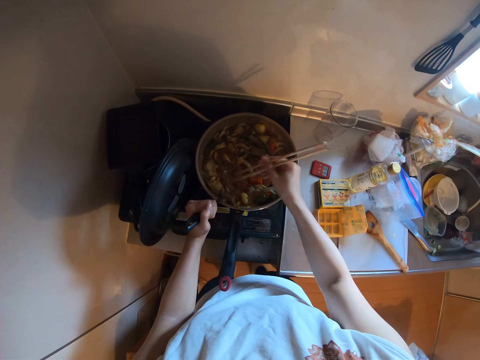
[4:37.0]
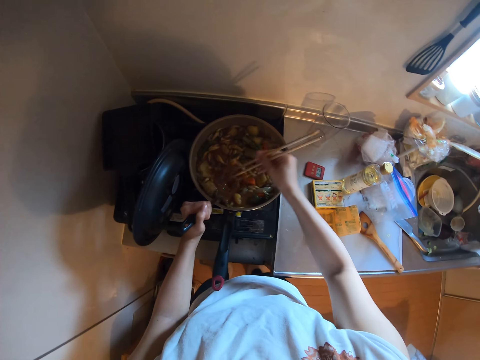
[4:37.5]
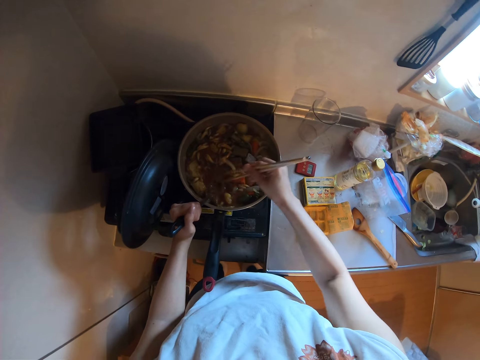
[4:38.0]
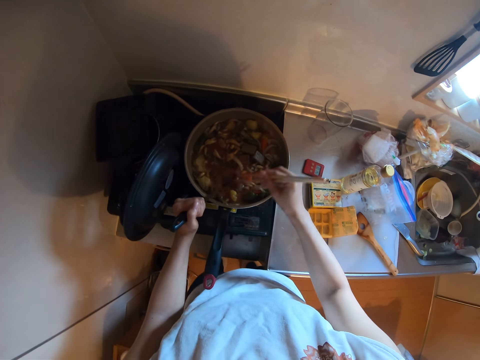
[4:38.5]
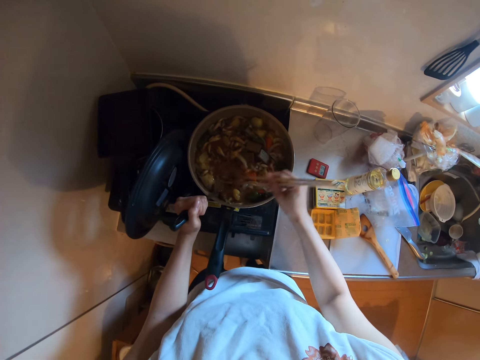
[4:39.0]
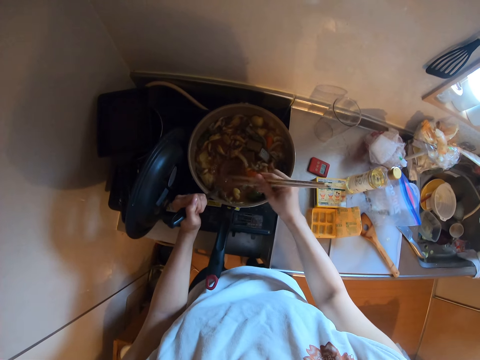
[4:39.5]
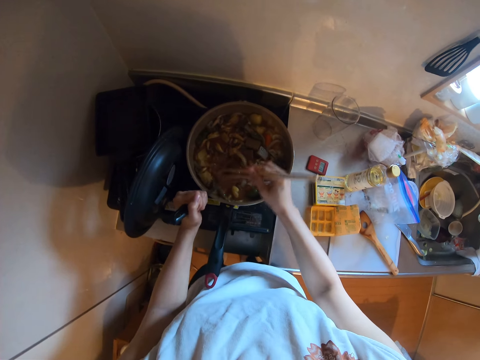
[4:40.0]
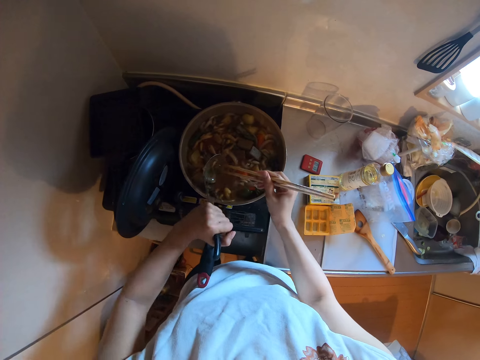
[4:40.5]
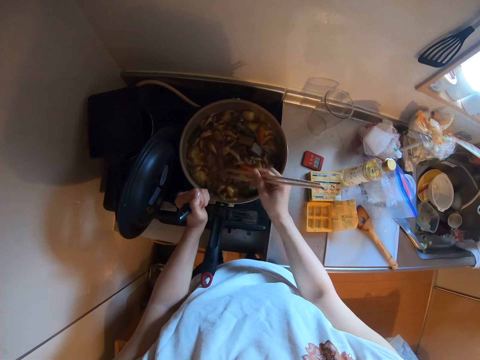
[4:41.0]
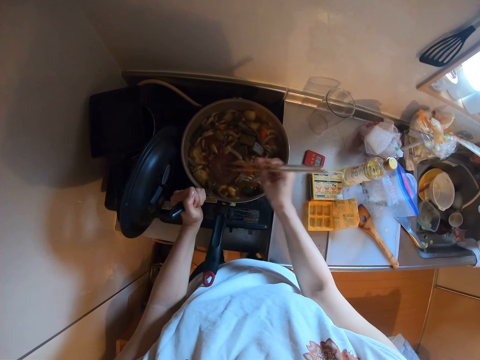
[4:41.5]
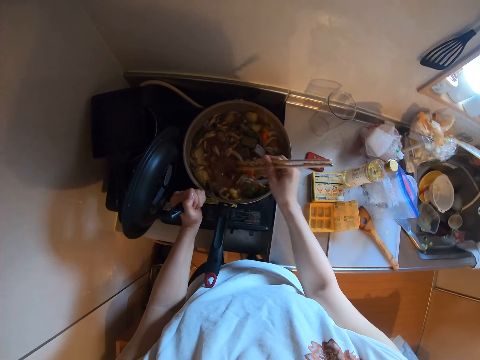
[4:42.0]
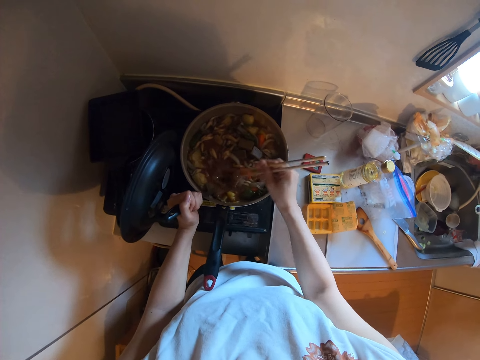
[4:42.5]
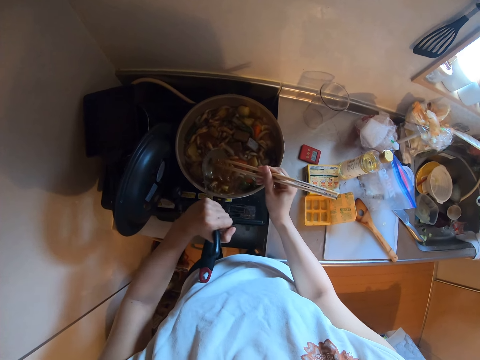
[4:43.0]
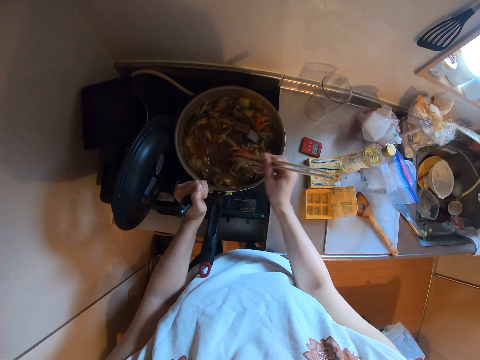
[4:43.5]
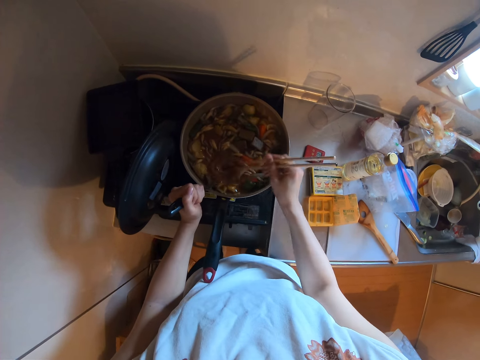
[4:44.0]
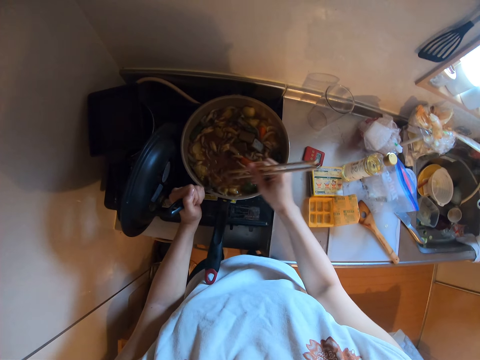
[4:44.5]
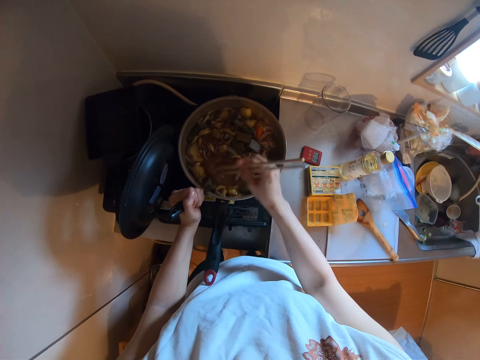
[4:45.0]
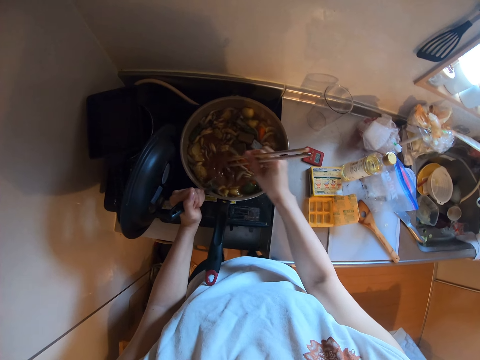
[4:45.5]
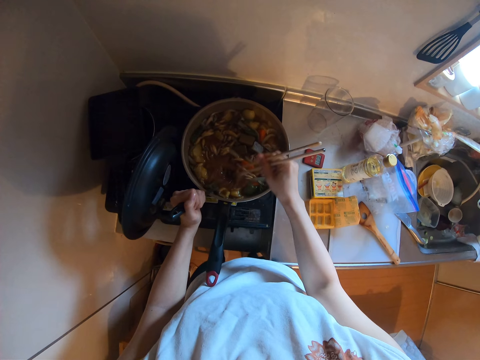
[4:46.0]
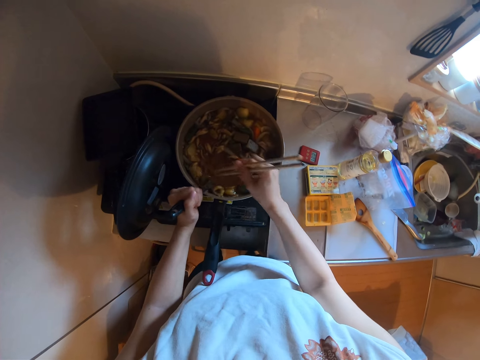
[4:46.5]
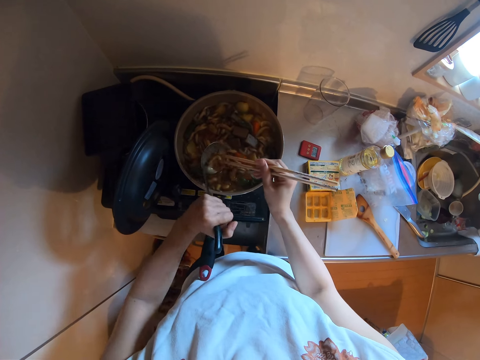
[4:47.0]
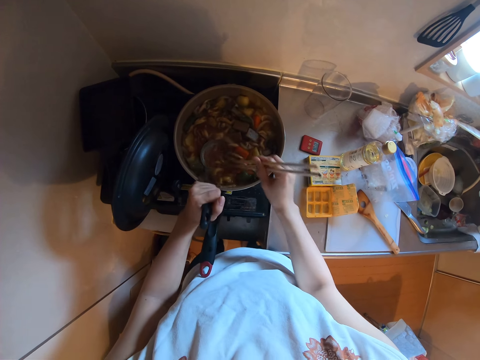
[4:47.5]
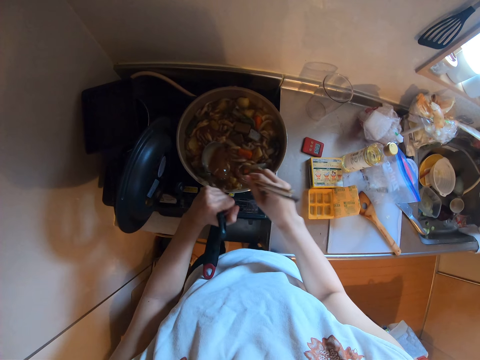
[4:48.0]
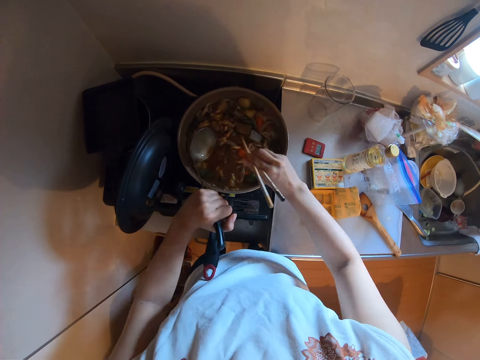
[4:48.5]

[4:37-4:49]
The camera wearer pours the curry brick in the mushroom potato stew. They stir the curry brick with the chopsticks. They pour the curry brick in the mushroom potato stew. They stir the curry brick with the chopsticks.

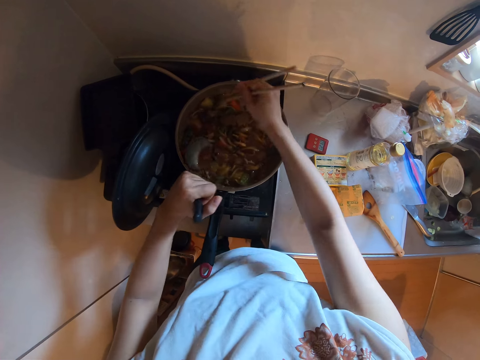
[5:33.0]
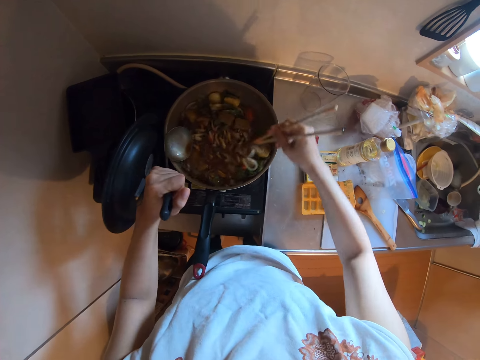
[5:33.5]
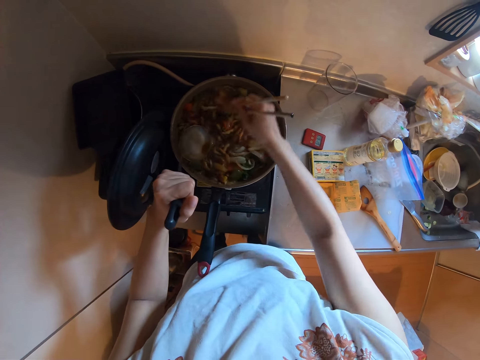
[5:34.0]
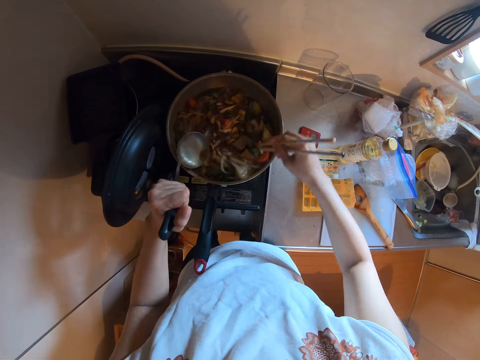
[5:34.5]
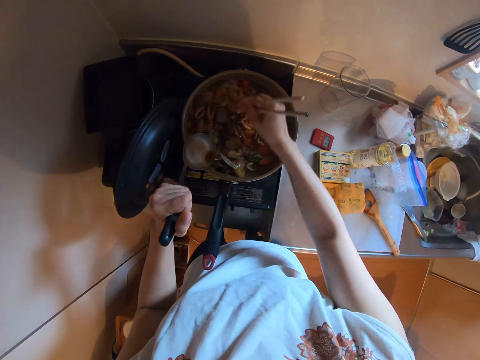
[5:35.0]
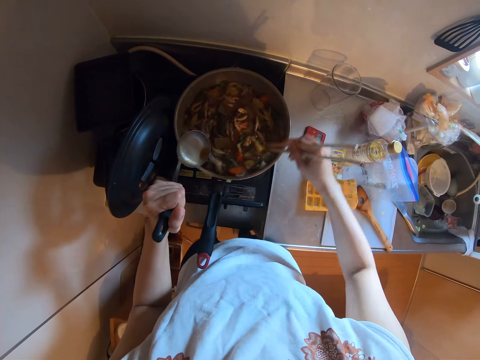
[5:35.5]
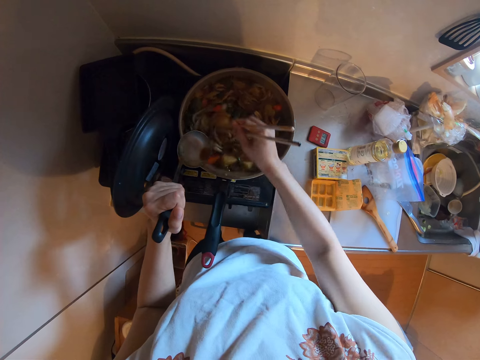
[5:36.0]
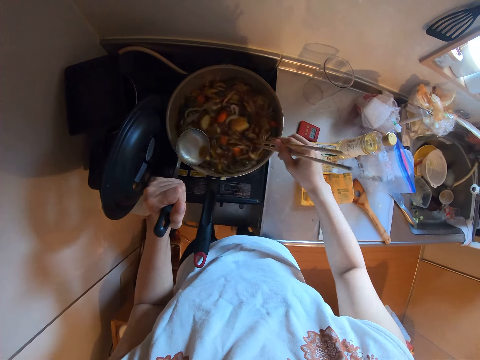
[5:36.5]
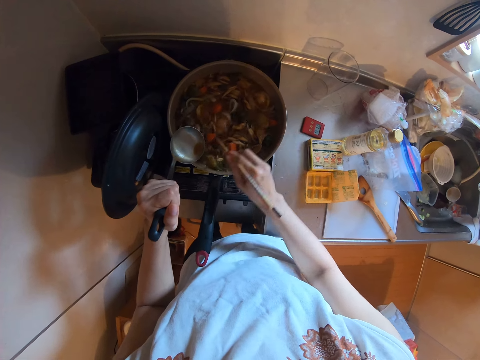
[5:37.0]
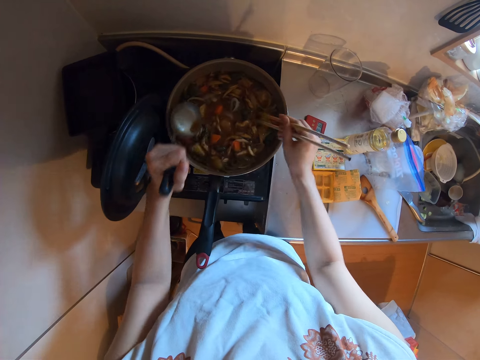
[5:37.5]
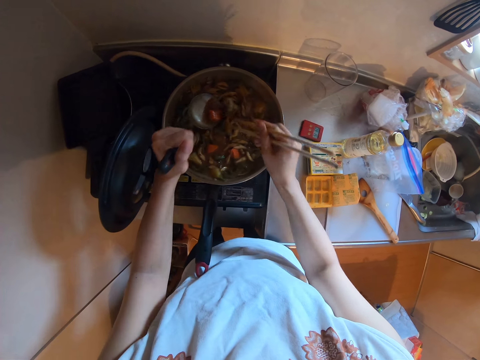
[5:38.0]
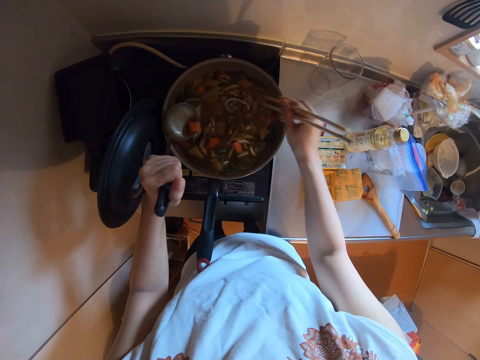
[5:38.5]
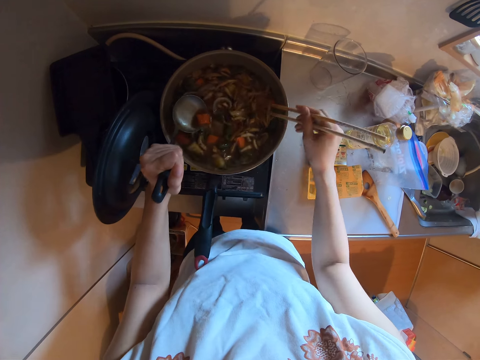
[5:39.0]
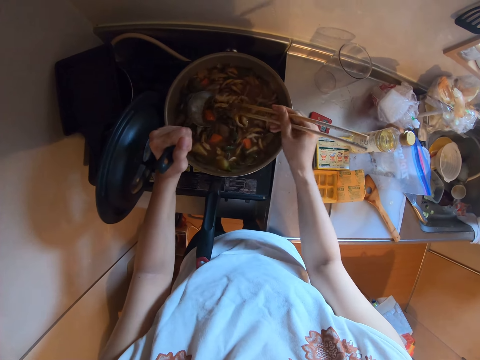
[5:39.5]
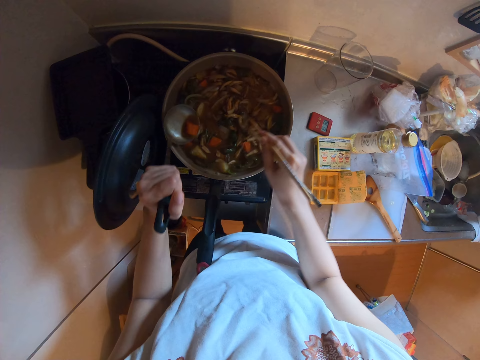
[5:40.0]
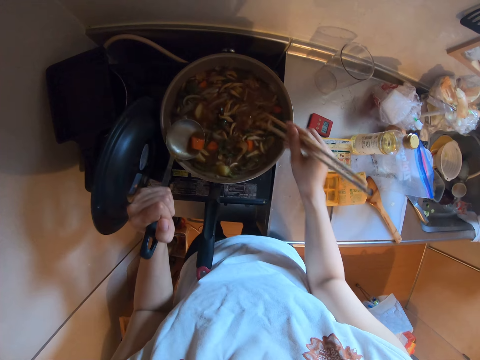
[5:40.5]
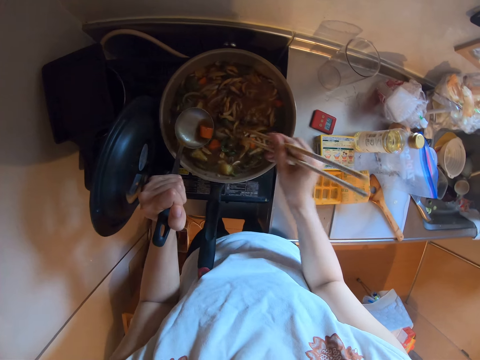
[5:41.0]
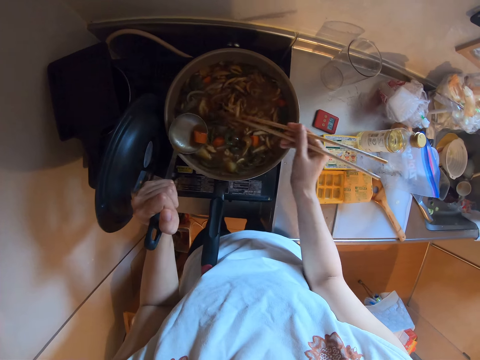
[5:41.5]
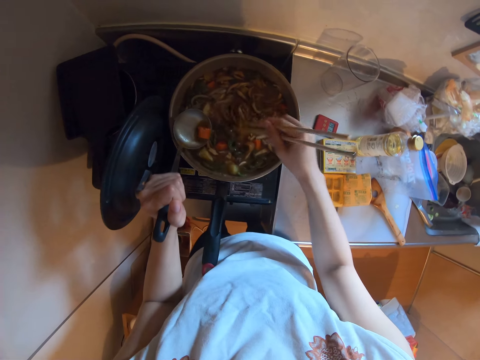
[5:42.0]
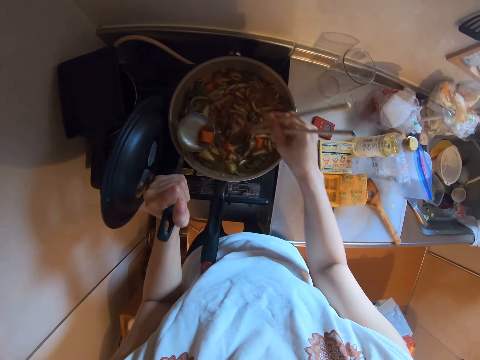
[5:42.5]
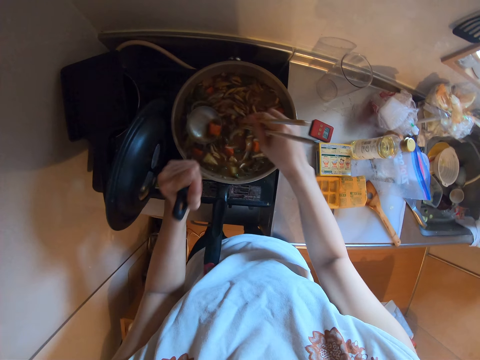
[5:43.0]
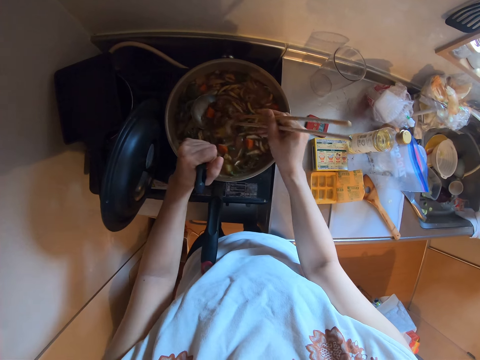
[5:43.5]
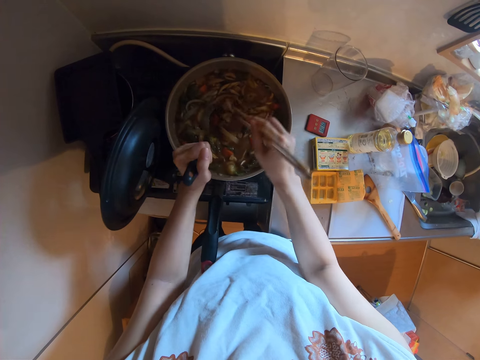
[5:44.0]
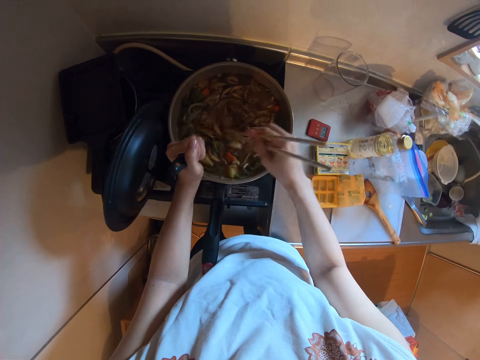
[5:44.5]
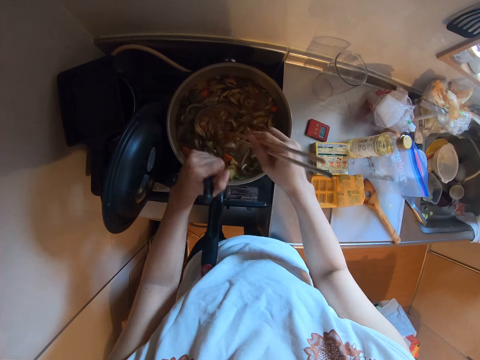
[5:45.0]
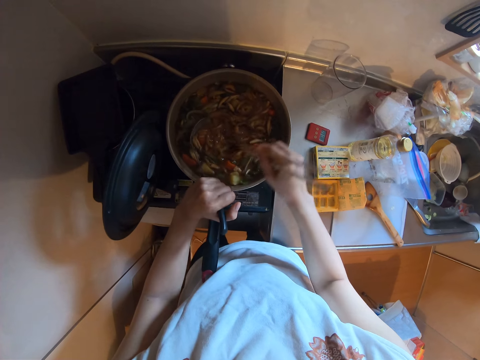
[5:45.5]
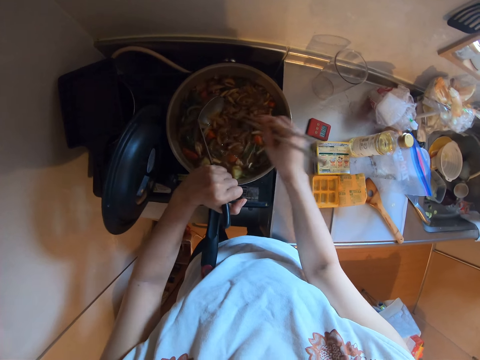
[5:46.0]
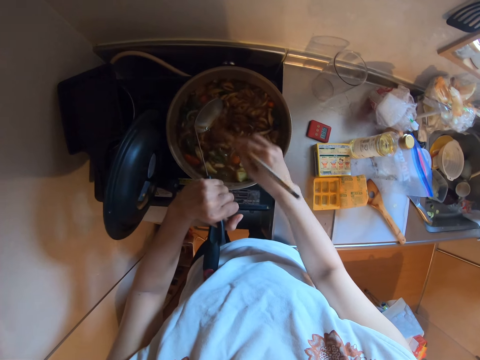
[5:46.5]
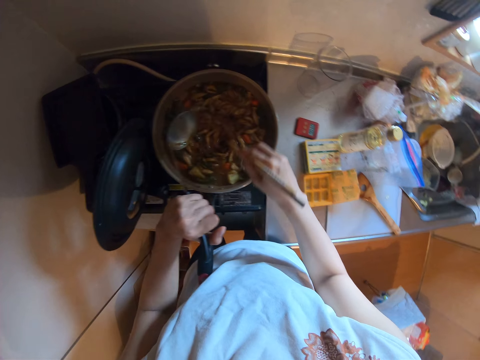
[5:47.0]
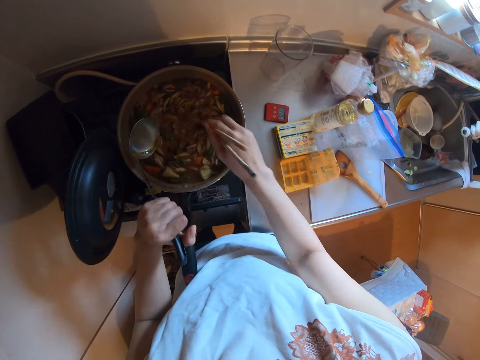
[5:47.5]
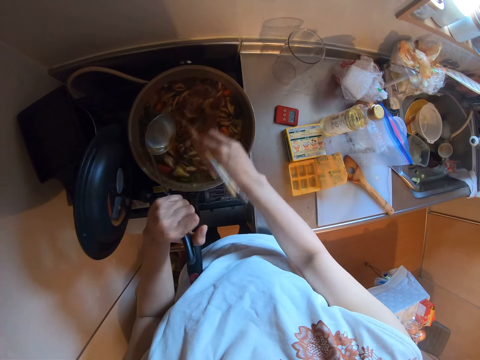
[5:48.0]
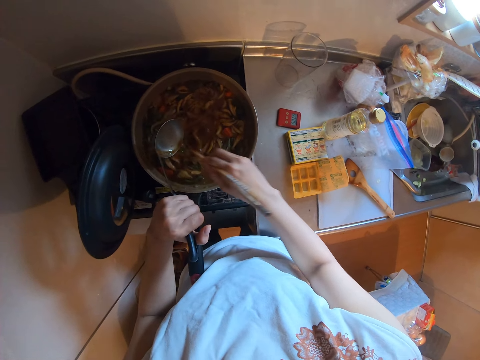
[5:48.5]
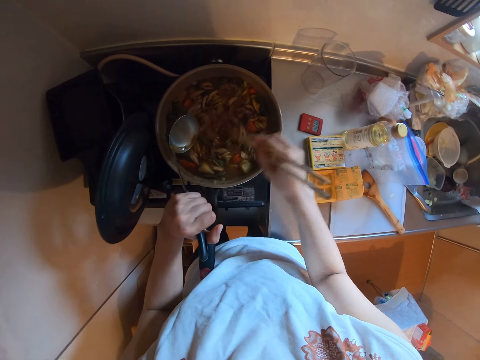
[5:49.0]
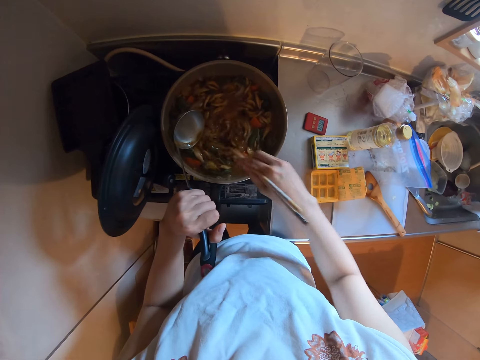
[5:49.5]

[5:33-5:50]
The camera wearer stirs the pan.
